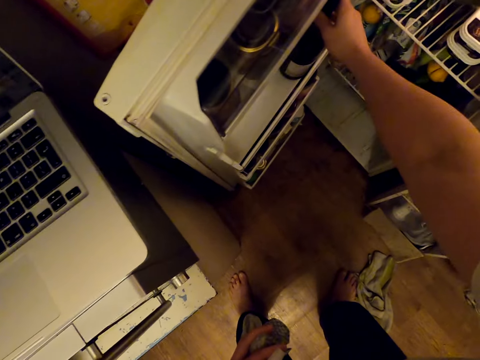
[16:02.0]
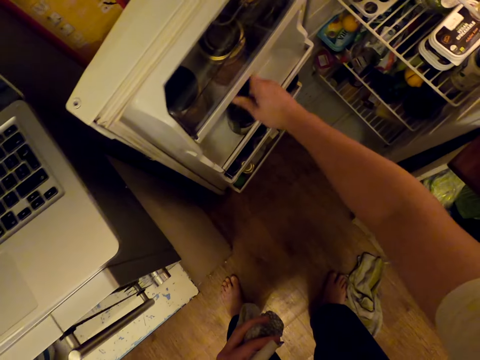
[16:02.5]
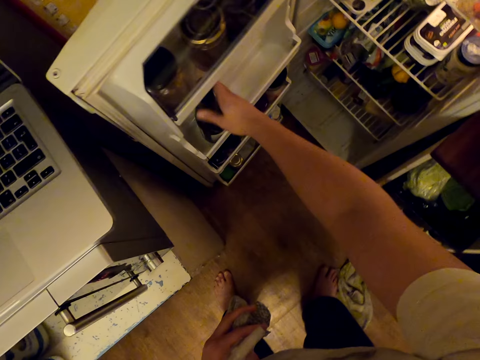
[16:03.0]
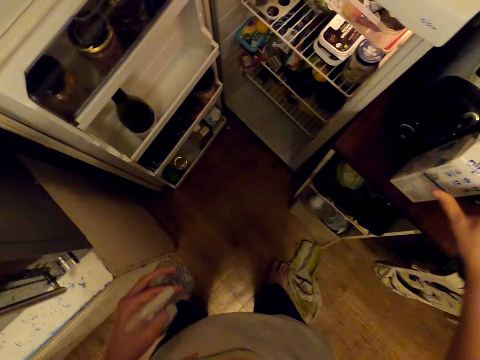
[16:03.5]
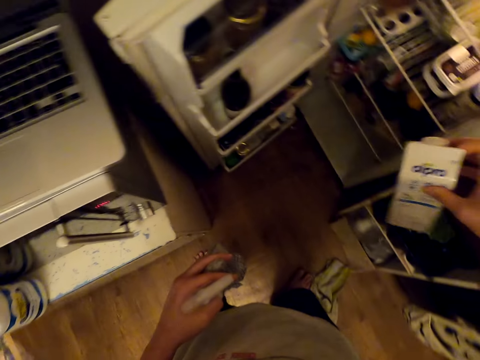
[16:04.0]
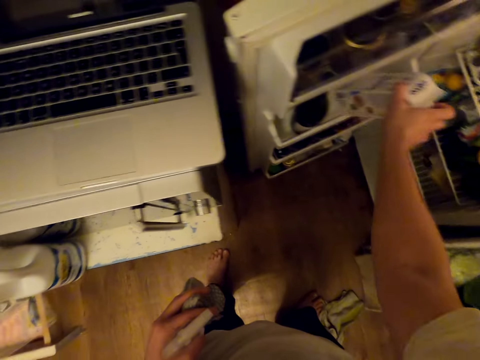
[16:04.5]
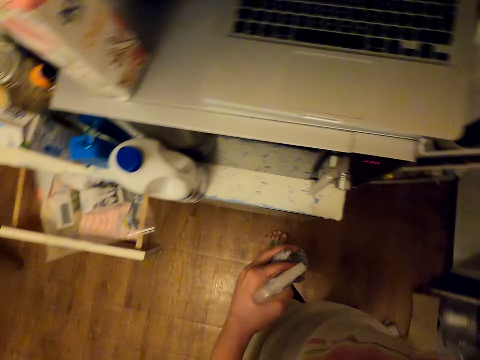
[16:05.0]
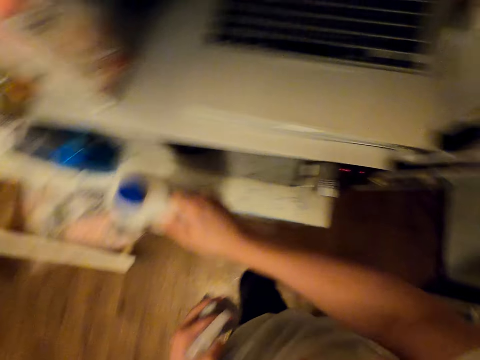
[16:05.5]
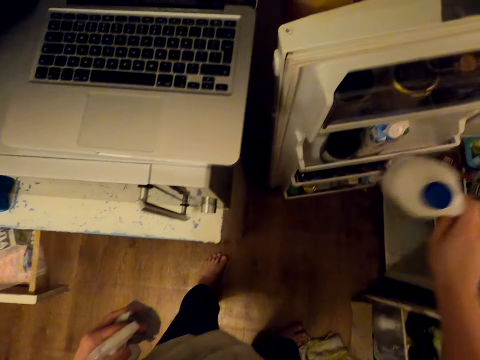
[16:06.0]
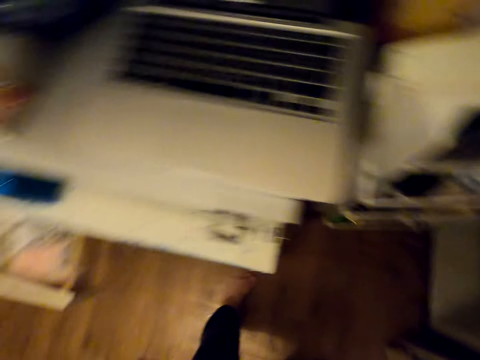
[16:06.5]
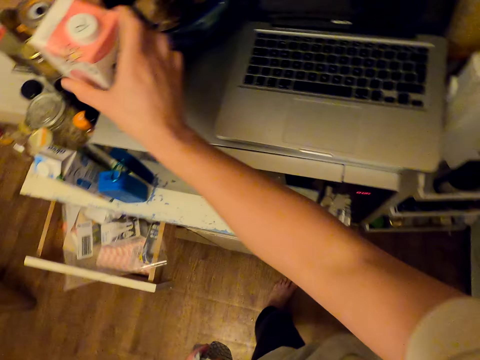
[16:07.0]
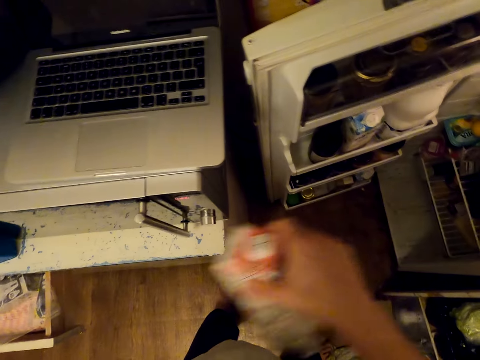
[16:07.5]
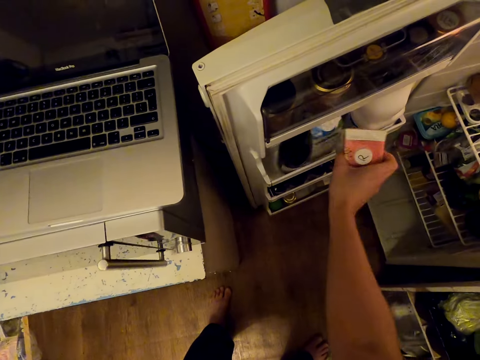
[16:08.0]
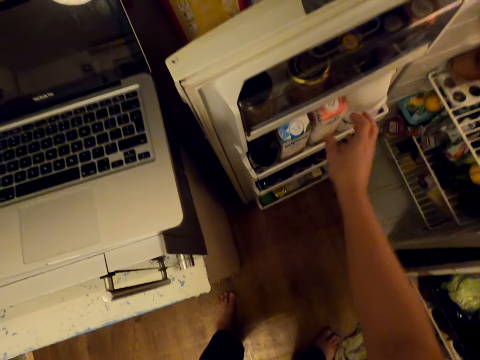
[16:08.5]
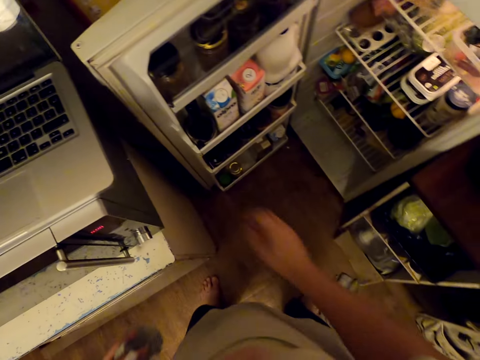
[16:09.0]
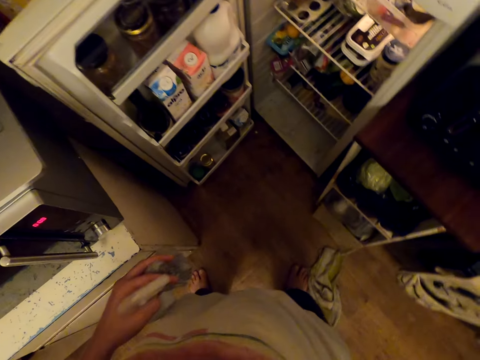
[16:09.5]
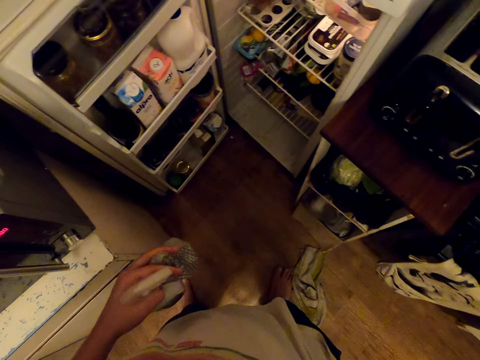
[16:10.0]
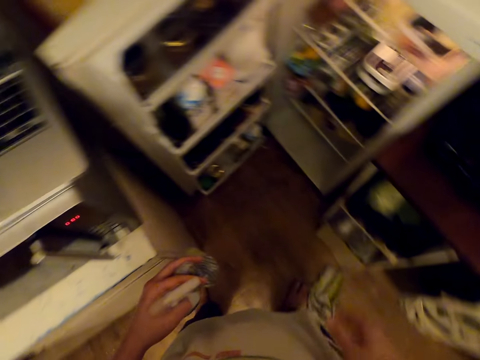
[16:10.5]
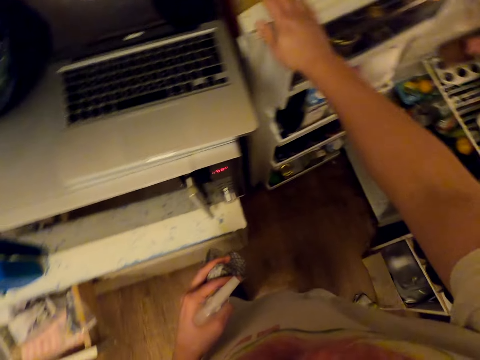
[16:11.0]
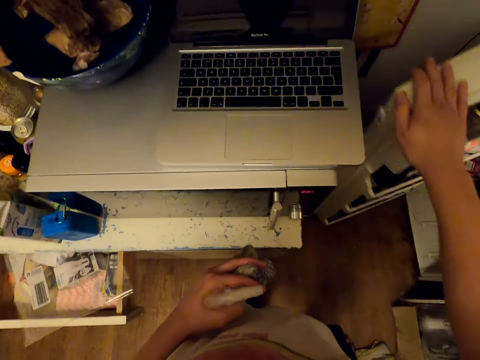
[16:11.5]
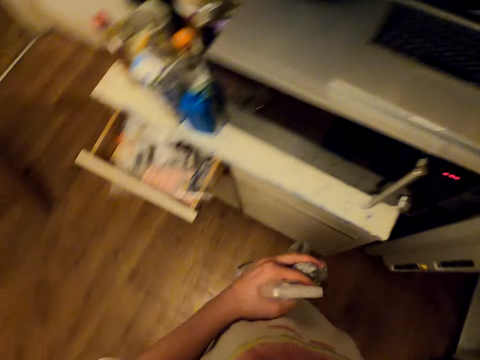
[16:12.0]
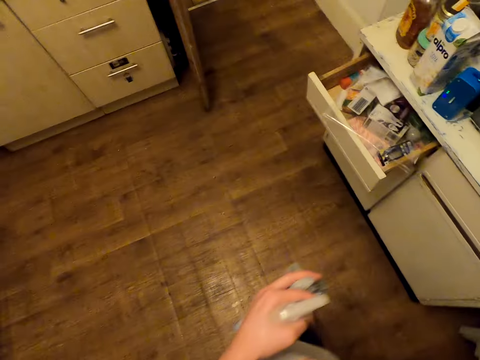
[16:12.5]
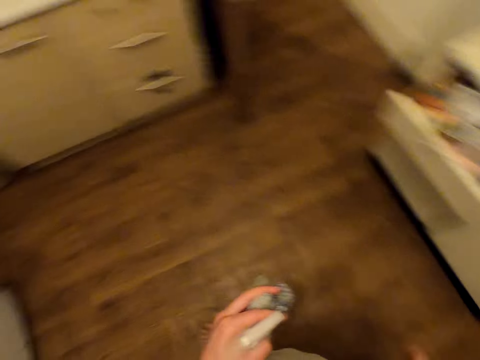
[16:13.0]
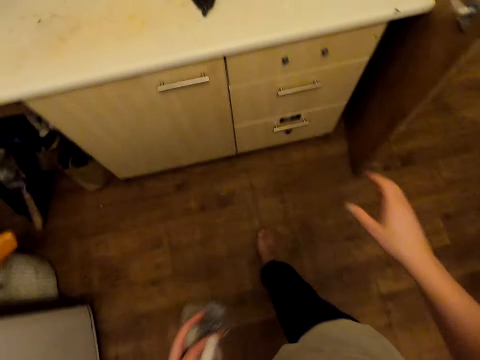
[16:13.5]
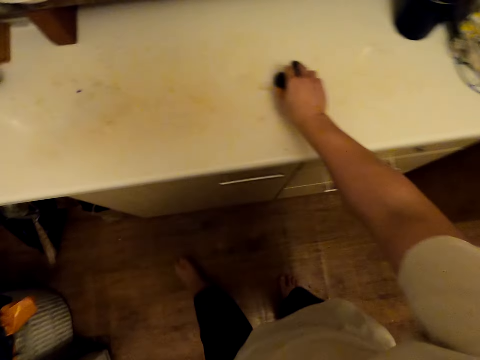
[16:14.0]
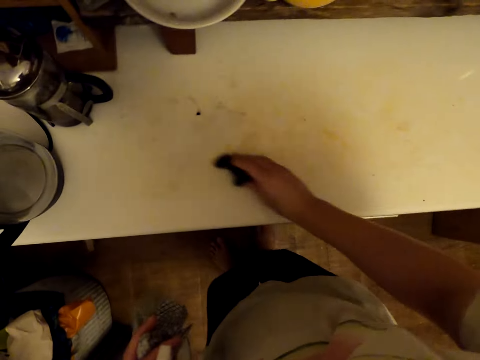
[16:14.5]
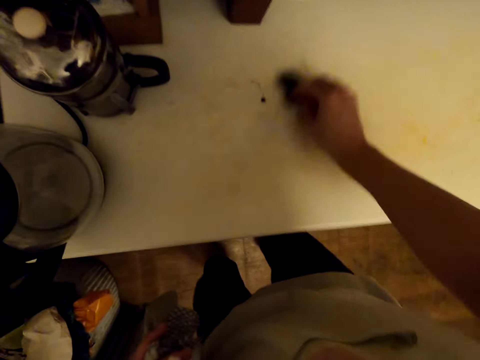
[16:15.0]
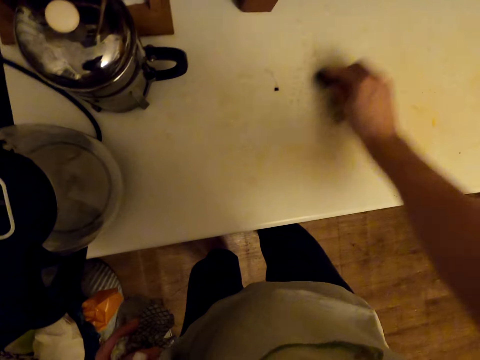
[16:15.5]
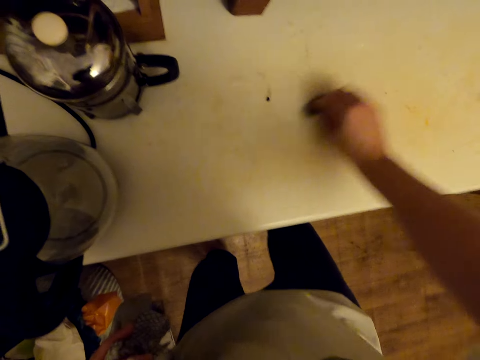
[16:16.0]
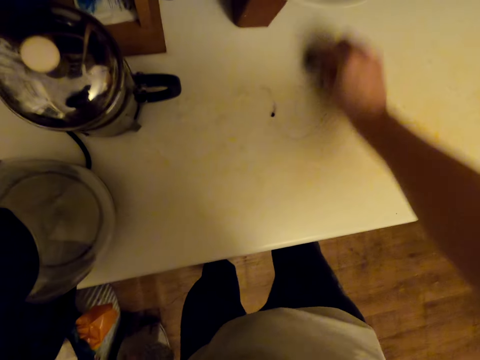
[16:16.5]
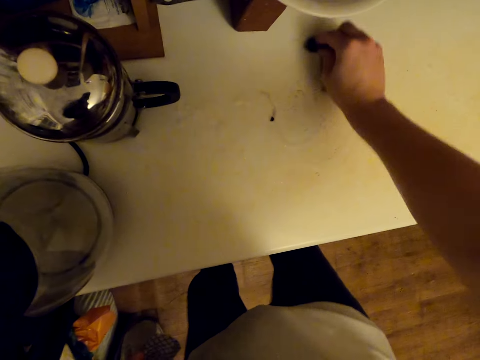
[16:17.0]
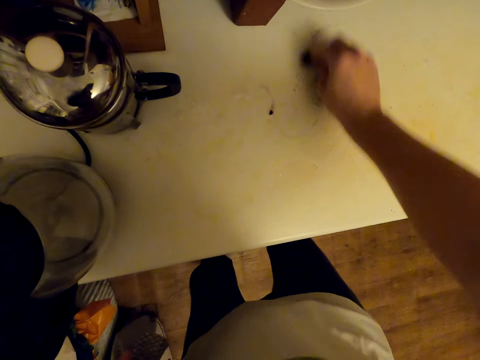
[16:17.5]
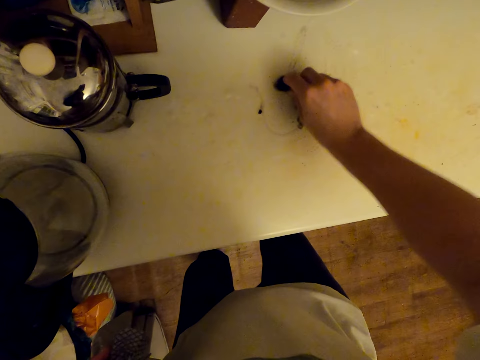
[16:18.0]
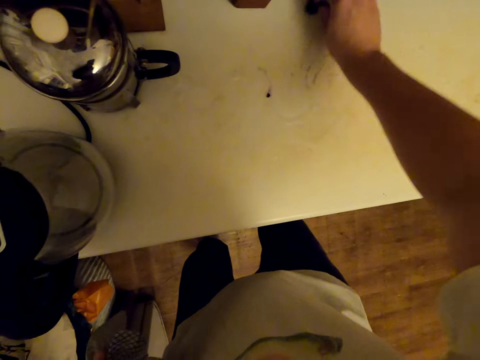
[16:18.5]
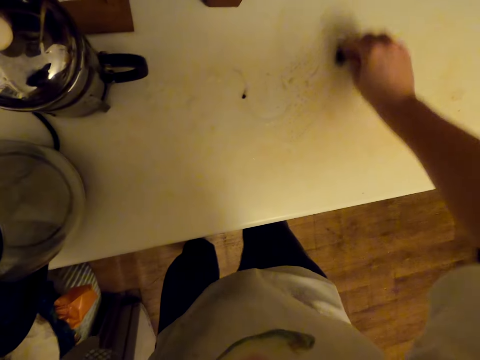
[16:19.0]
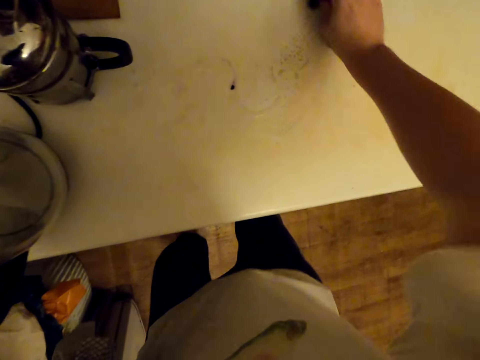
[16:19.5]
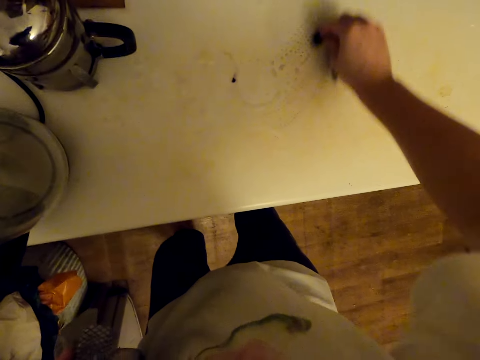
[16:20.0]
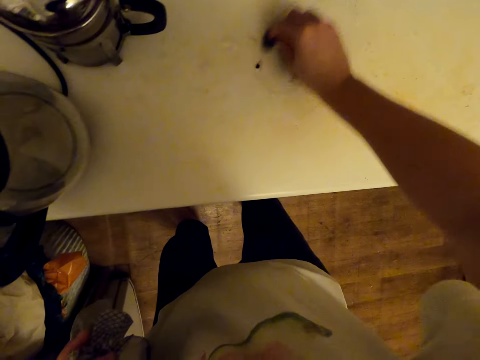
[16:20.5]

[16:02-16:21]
The camera wearer picks a box of something. They place the packet in the fridge. They pick a bottle of something. They put the bottle of milk in the fridge. They pick a box of oats. They place the packet in the fridge. They touch the fridge door and look around. They close the fridge. They walk around. They pick a sponge from the table. They scrub the table top with a piece of sponge.

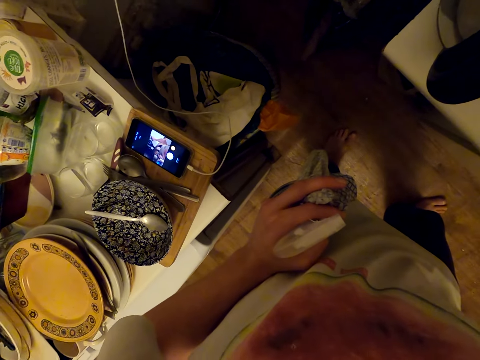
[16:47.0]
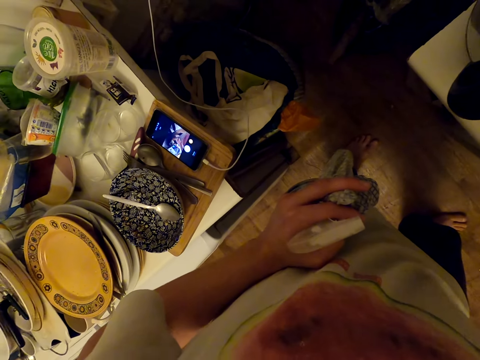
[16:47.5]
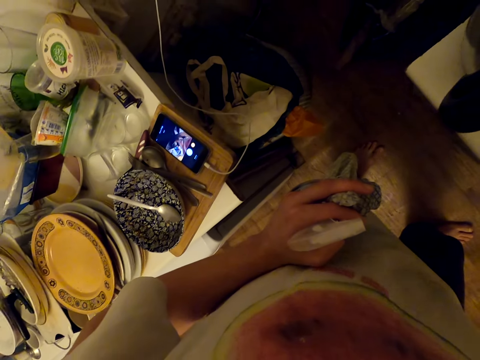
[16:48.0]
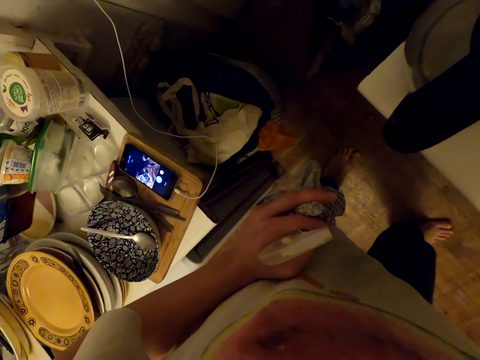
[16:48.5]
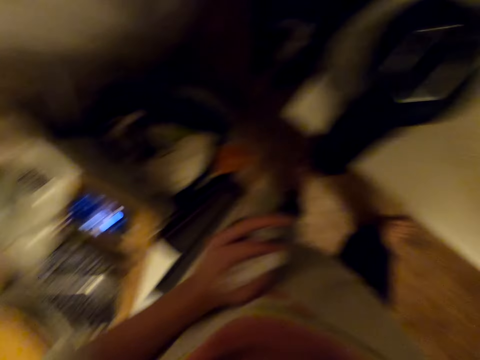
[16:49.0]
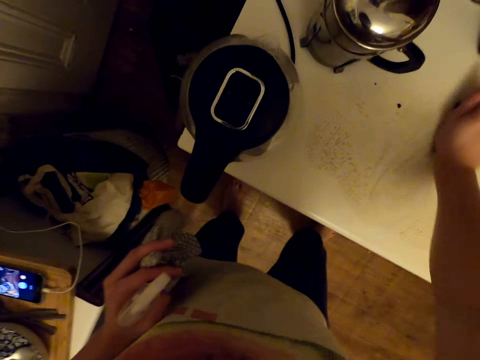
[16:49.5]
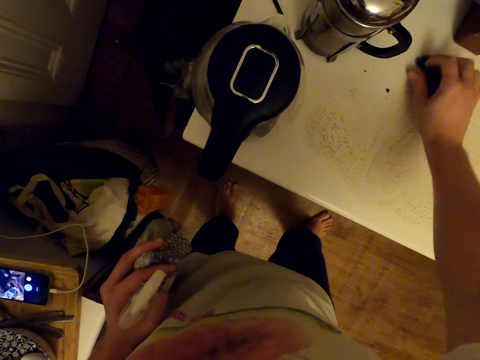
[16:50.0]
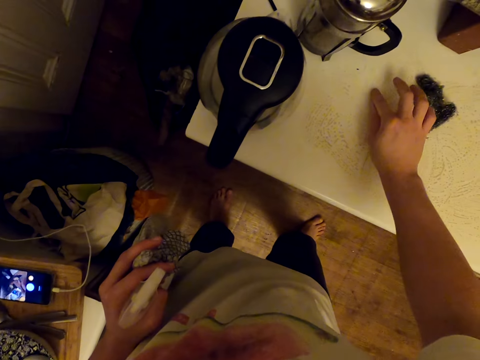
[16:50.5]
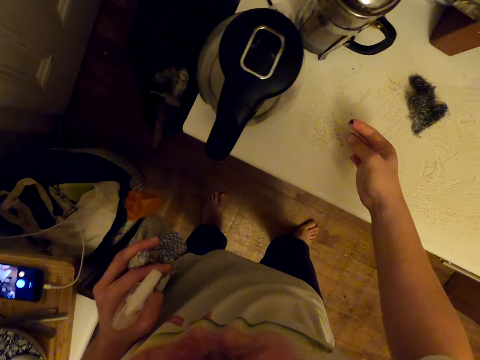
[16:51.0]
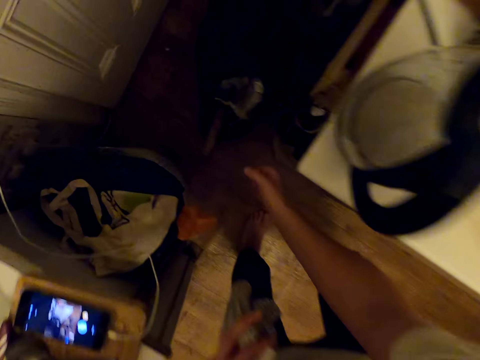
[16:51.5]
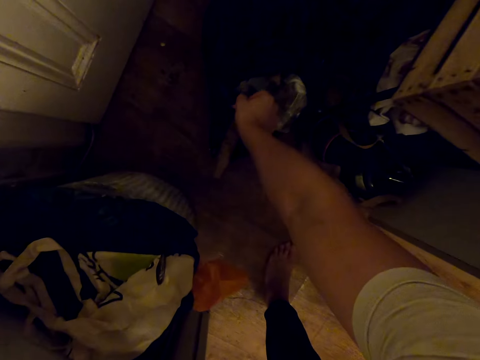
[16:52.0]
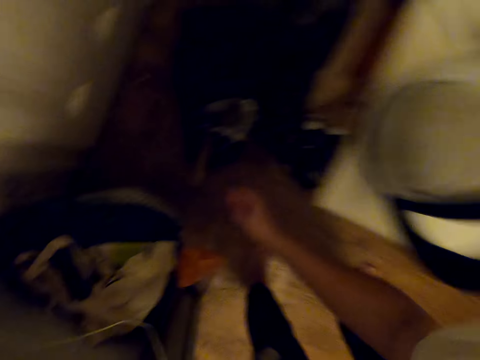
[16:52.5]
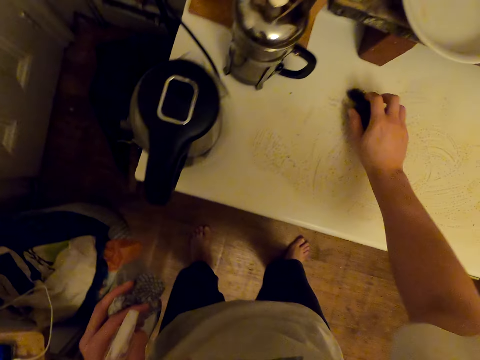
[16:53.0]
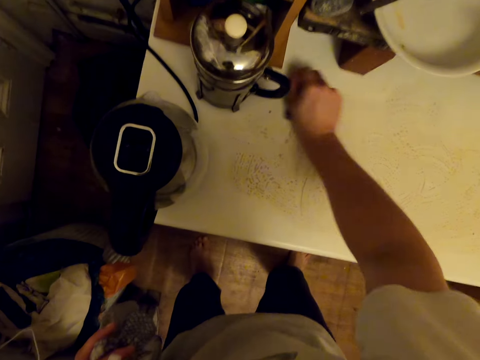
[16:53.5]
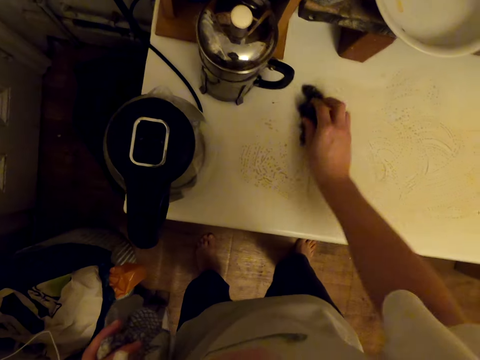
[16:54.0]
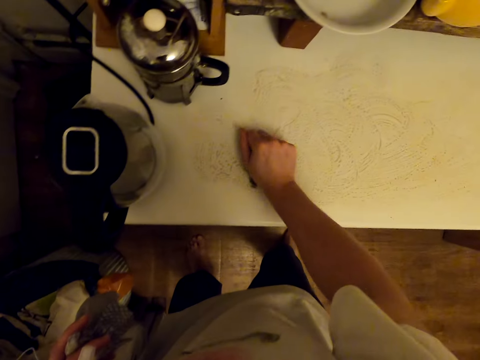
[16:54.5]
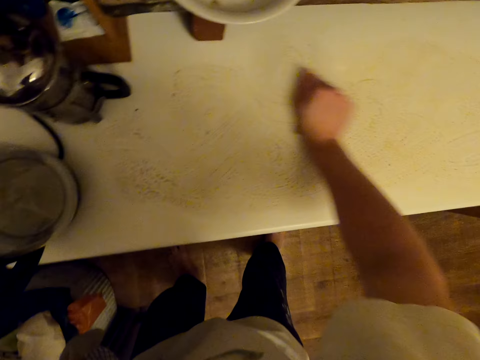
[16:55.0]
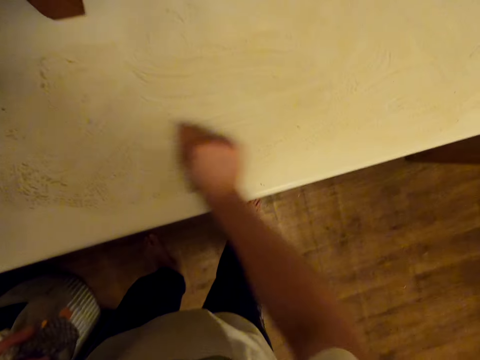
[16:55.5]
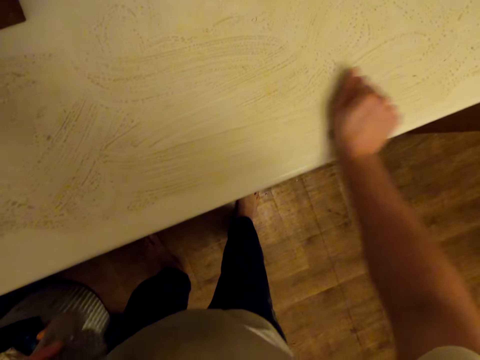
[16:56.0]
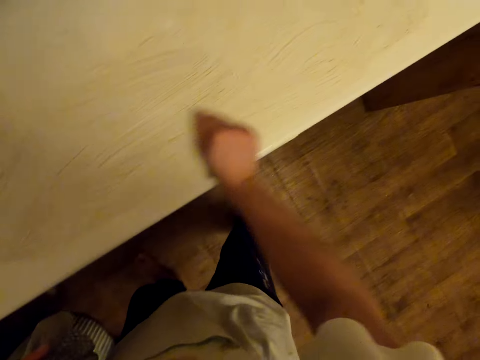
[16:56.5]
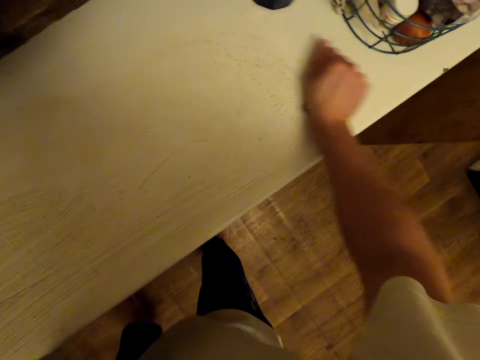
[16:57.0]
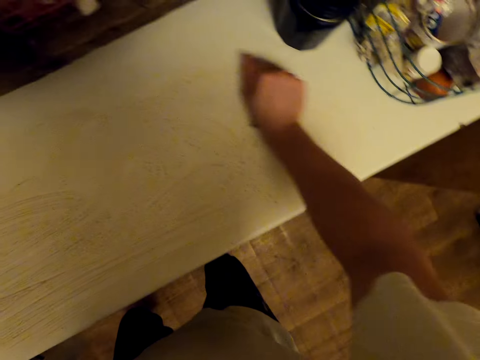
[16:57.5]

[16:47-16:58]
The camera wearer stares at a phone. He picks dirt with his finger from the table. He puts the dirt in the polythene dust bin. He picks steel wool. He scrubs the table top with a piece of sponge.
